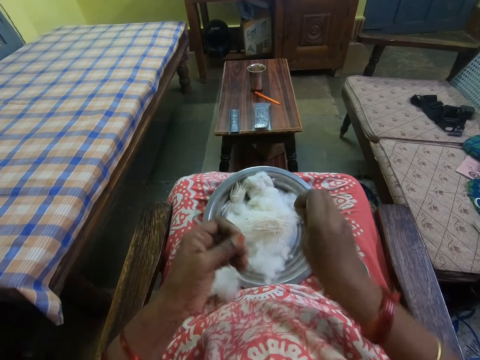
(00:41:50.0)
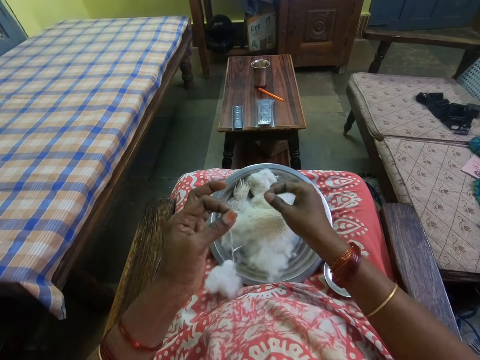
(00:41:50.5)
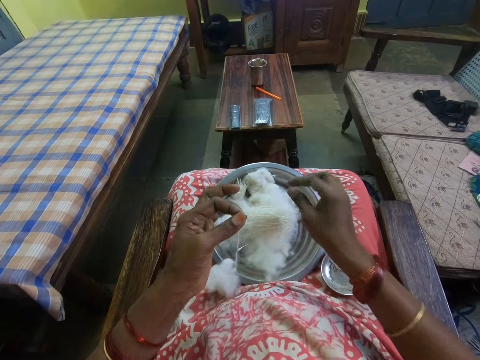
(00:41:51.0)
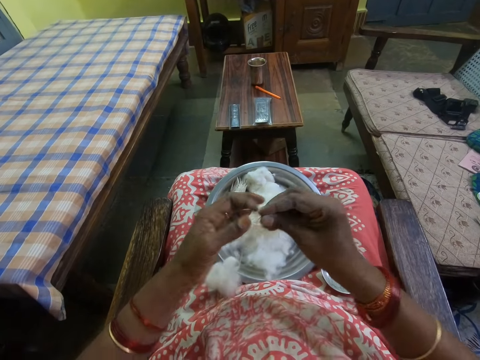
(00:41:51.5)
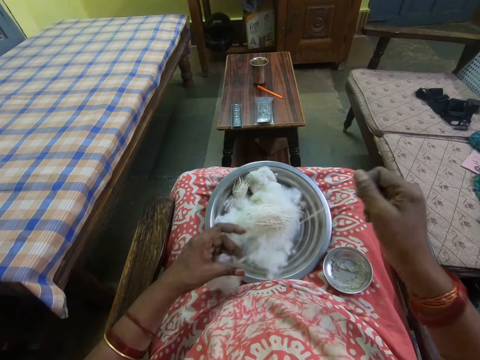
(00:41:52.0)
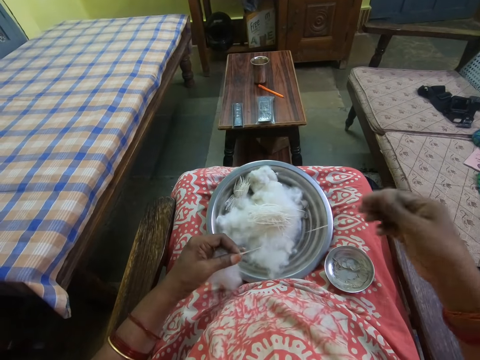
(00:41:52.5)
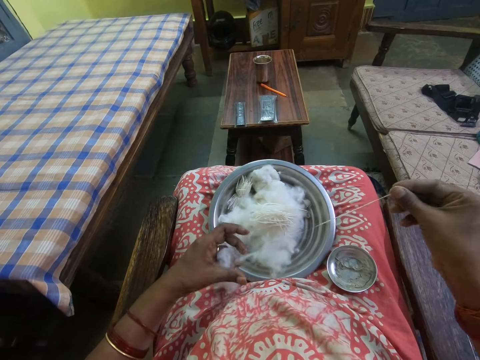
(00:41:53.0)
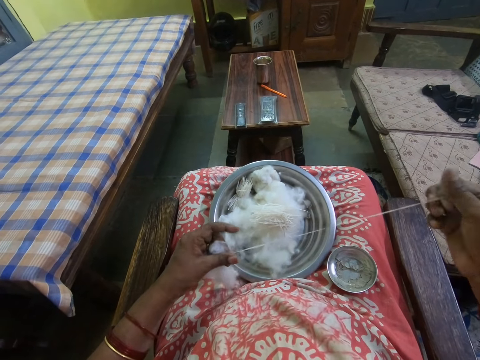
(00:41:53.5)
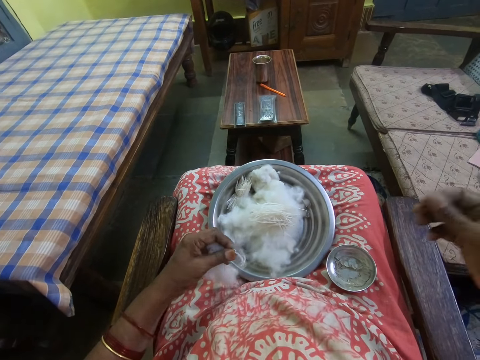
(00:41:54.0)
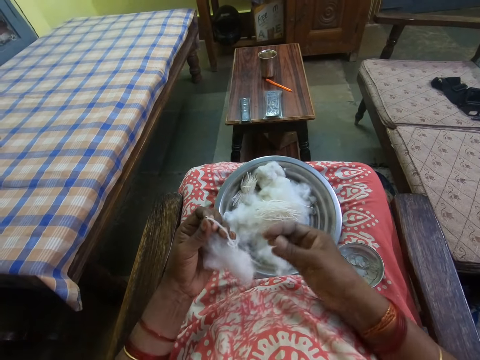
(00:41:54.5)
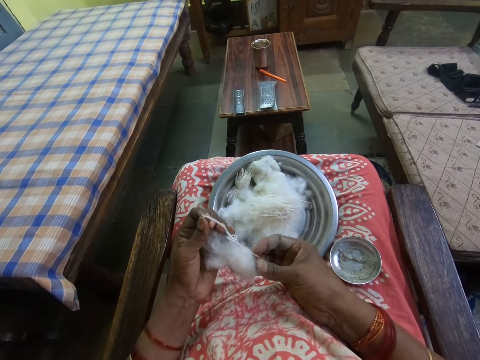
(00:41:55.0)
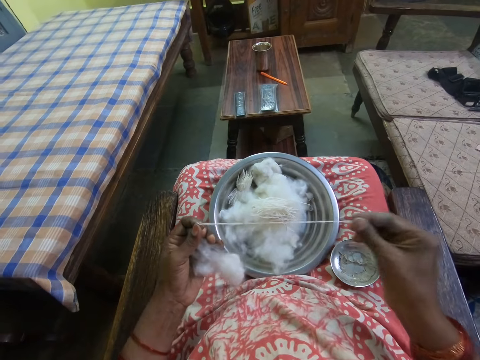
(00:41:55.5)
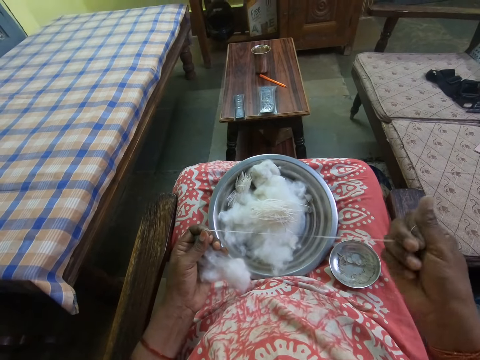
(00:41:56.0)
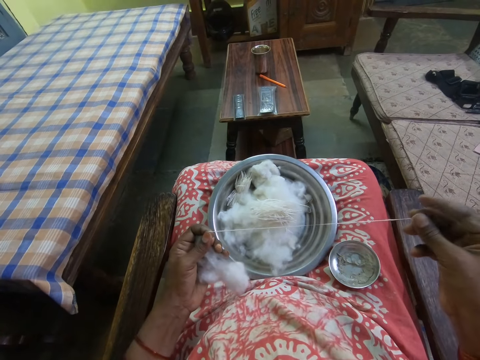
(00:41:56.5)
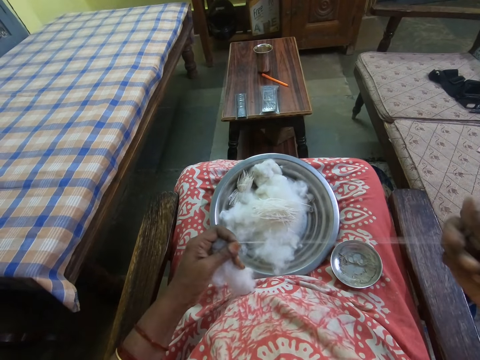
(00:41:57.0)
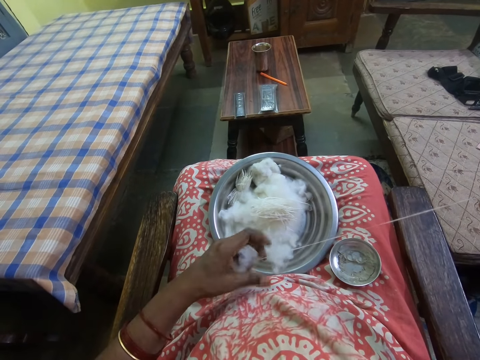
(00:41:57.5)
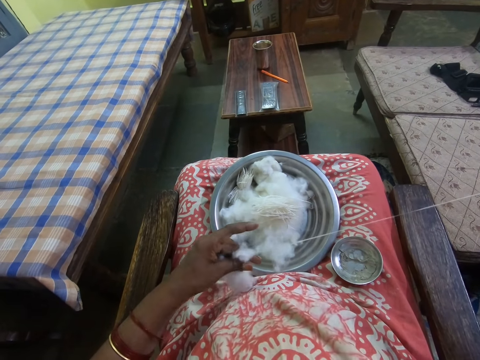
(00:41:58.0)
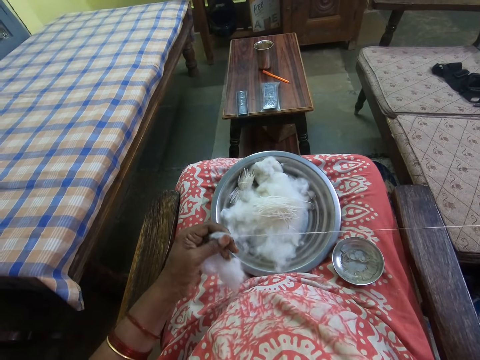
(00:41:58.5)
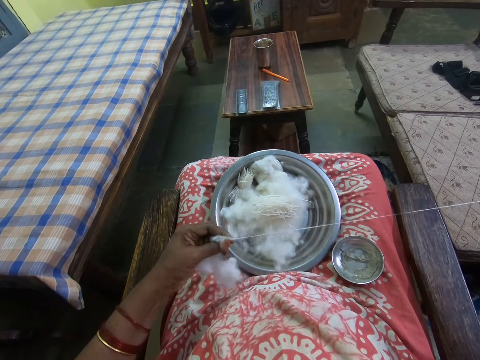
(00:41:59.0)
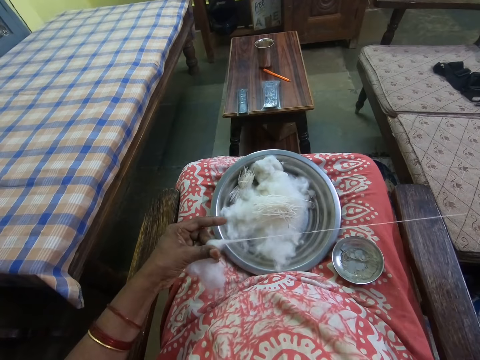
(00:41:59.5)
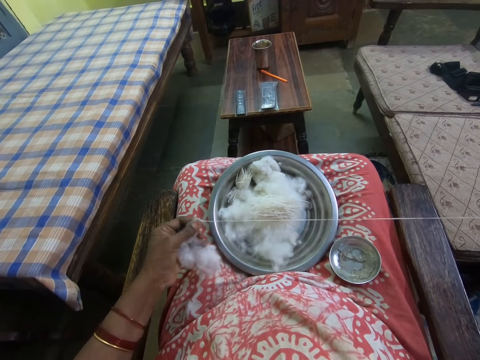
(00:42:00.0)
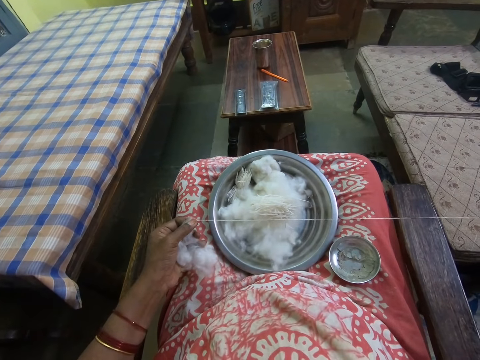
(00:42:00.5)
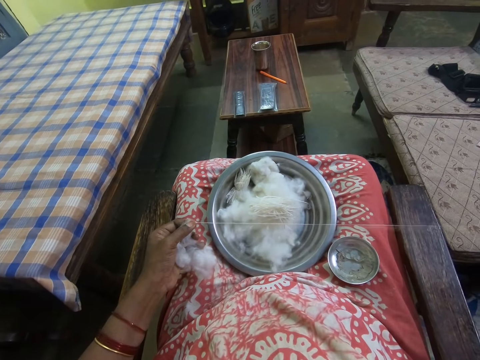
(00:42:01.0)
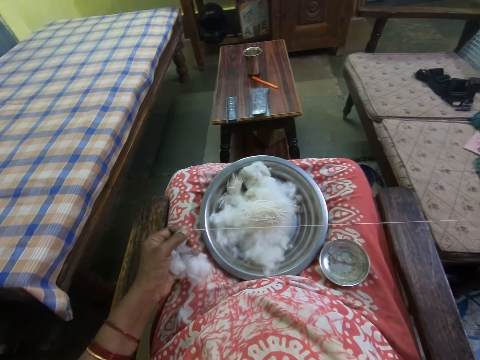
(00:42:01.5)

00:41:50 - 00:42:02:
The camera wearer cuts the thread or yarn from the cotton wool. They put the yarn on the cooking pot and hold the yarn. They hand spin the yarn from the cotton and hold the cotton. They pull the thread from the cotton wool. They drop the yarn and hold the cotton. They grab the yarn and hold the cotton. They hold the cotton and pull the yarn. They hand spin the yarn from the cotton and hold the cotton.

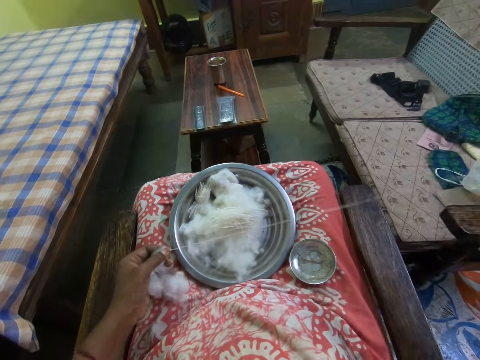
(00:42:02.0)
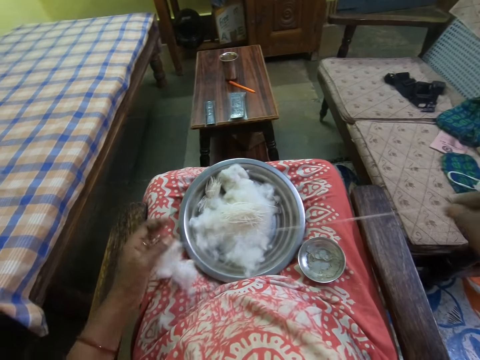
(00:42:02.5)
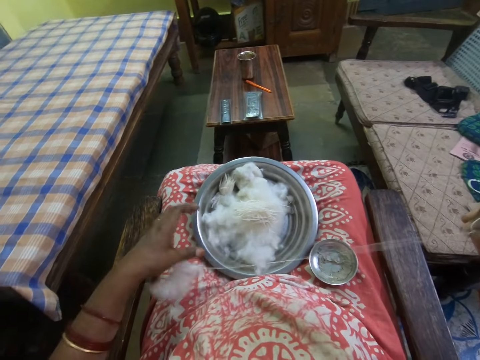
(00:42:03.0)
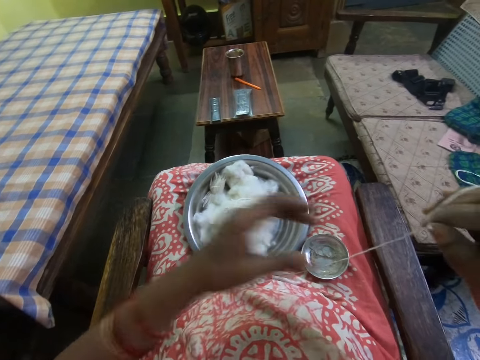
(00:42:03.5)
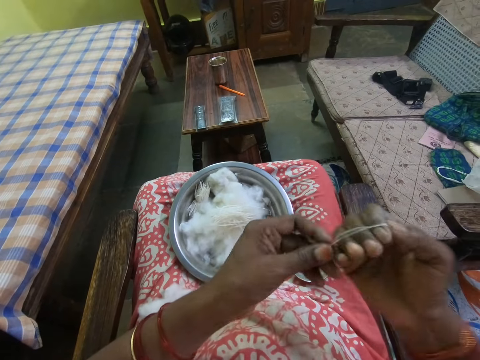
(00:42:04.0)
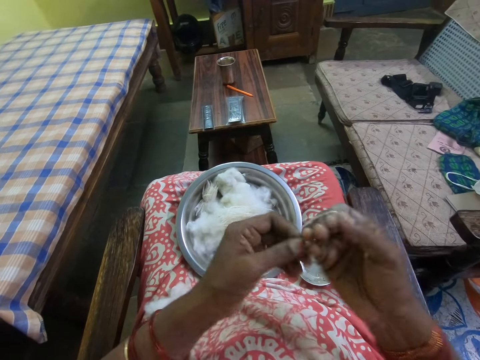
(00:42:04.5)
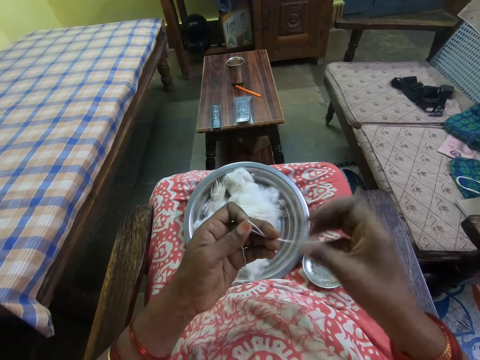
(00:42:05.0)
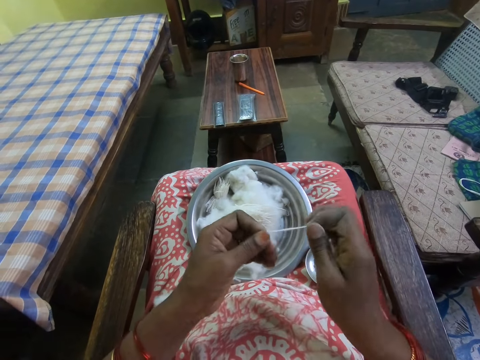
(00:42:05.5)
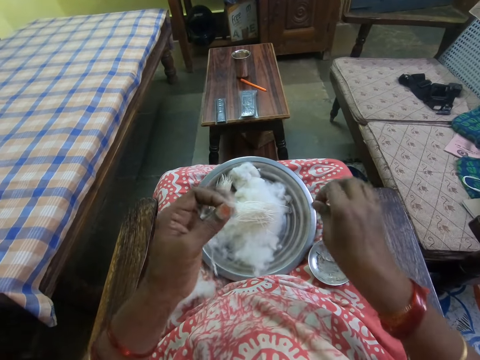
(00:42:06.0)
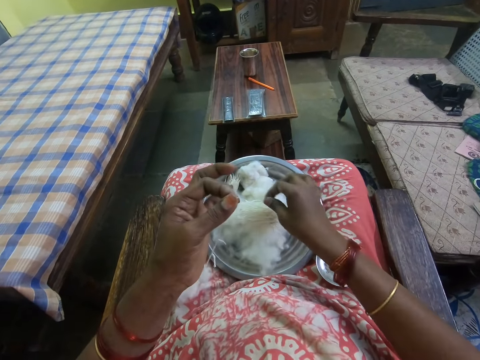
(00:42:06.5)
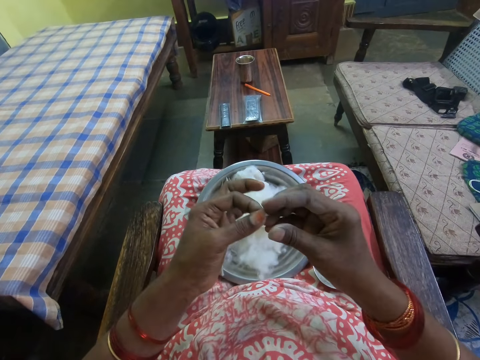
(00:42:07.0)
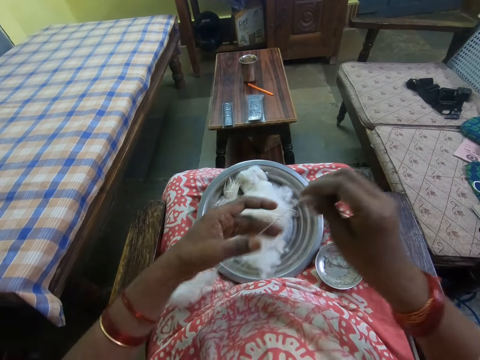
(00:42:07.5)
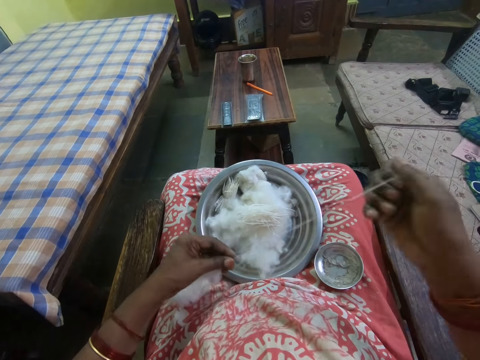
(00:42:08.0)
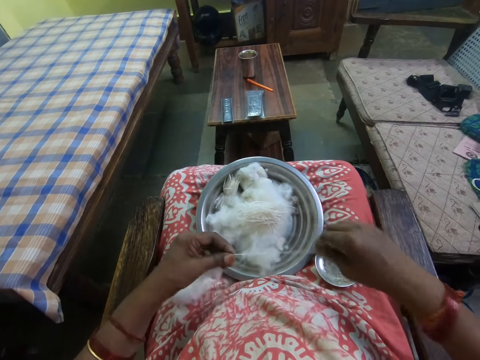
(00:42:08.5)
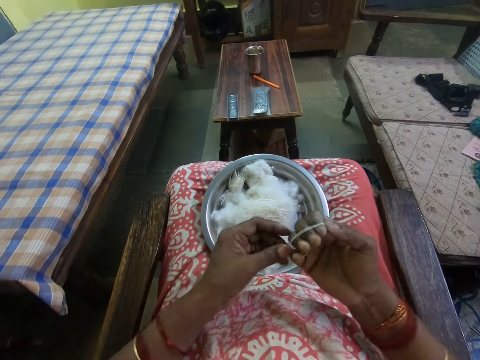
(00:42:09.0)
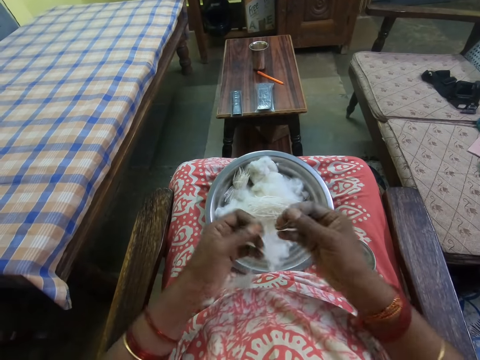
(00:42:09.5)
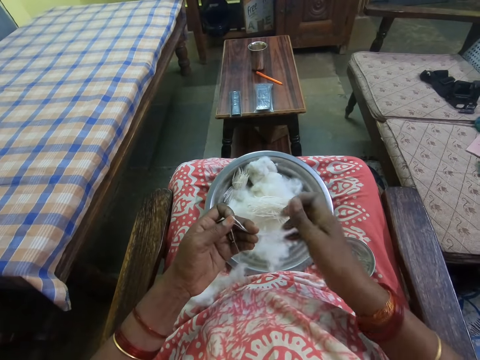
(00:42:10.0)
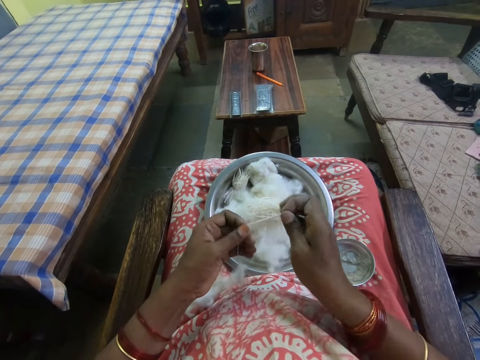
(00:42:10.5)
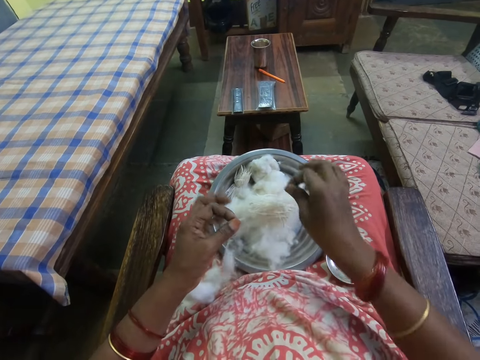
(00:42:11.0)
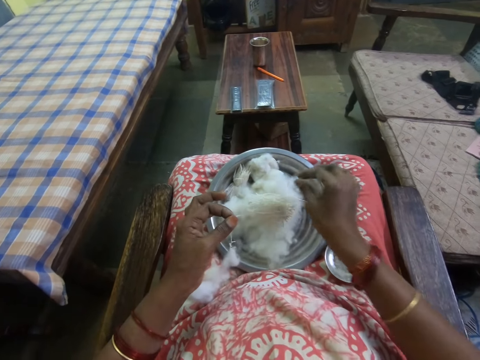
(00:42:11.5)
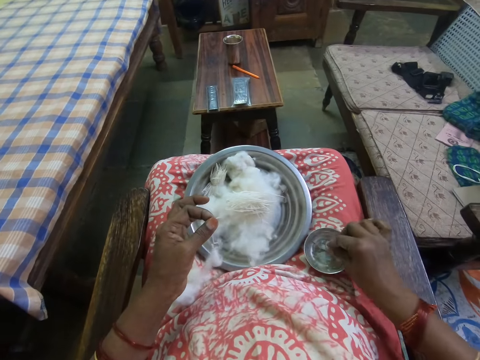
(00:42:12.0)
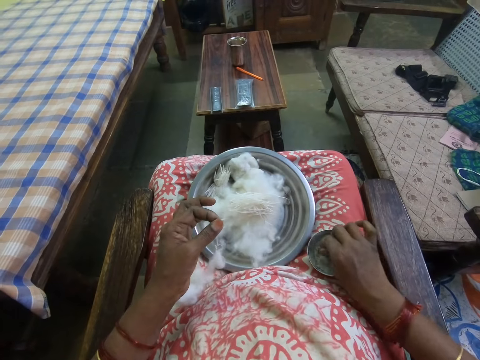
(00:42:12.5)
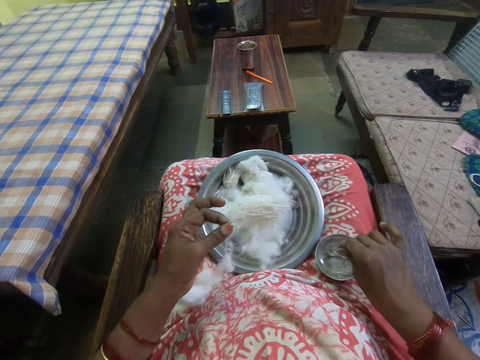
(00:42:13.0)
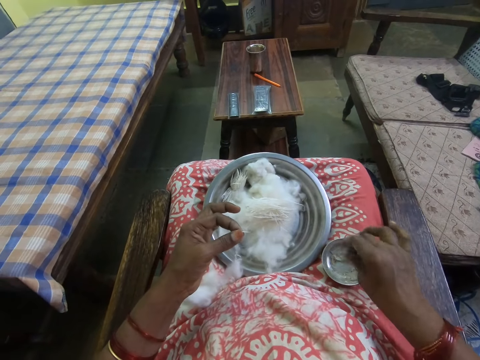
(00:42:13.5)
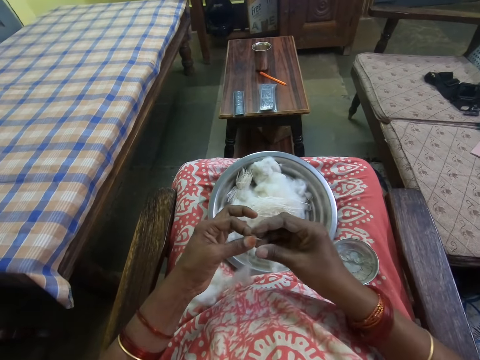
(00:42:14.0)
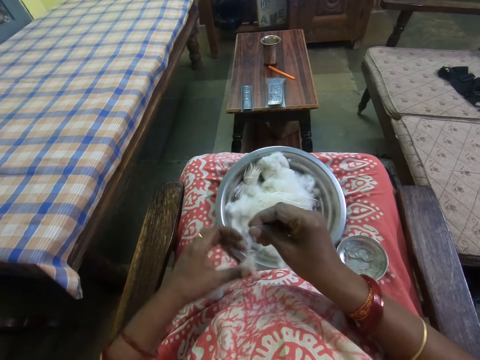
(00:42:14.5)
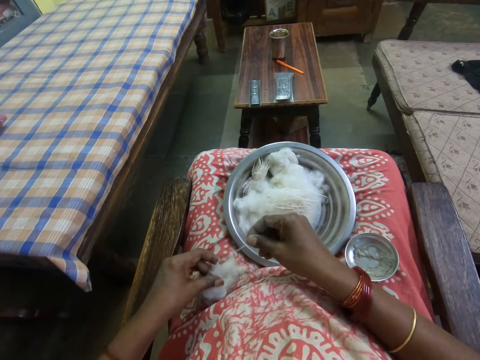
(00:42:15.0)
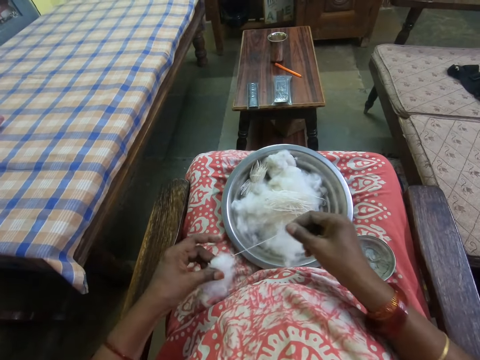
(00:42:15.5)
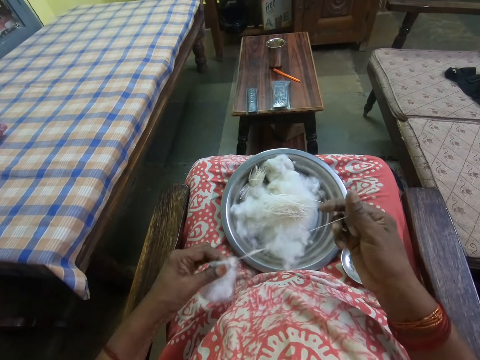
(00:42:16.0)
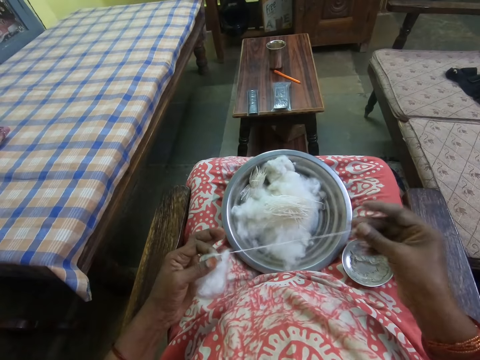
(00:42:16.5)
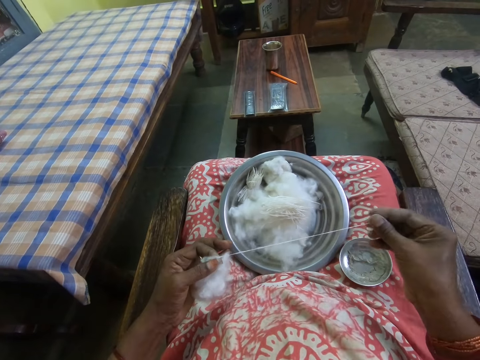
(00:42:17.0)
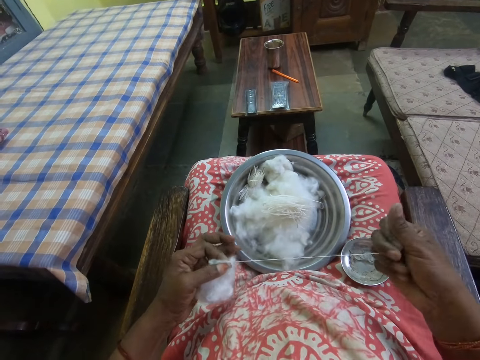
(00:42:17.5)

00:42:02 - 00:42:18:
The camera wearer holds the yarn and drops the cotton. They roll the yarn around the right hand. They fold the yarn. They twist the yarn. They cut the thread or yarn from the cotton wool. They hold the yarn and put the yarn on the cooking pot. They pull the thread from the cotton wool. They roll the yarn around the right hand. They fold the yarn. They twist the yarn. They cut the thread from the cotton wool. They hold the yarn and put the yarn on the cooking pot. They hold the yarn and dip the right hand in lubricant. They hold the yarn and rub fingers together. They touch inside the side bowl with finger tips. They hand spin the yarn from the cotton and hold the cotton. They pull the thread from the cotton wool.
